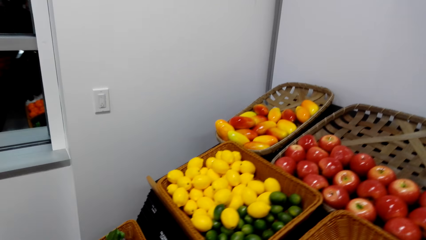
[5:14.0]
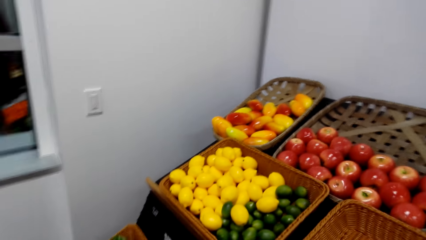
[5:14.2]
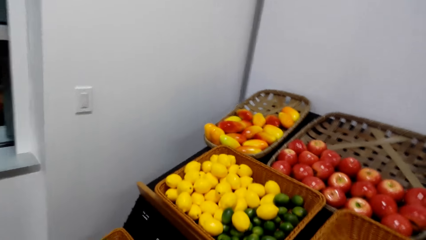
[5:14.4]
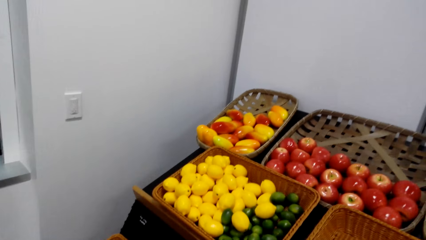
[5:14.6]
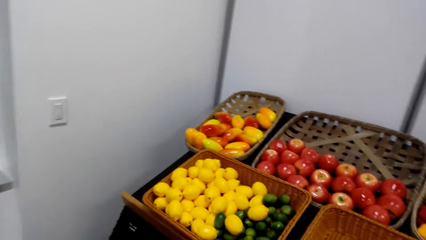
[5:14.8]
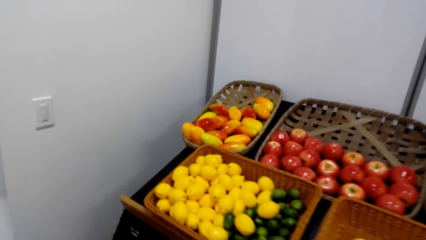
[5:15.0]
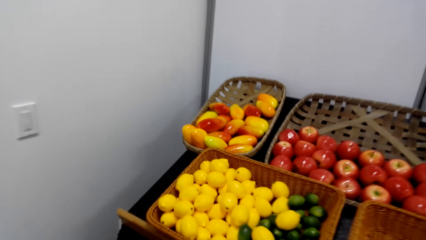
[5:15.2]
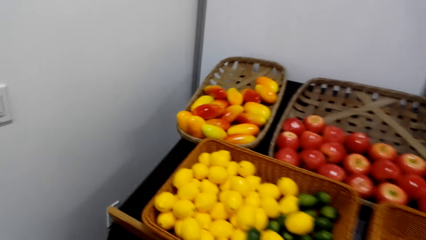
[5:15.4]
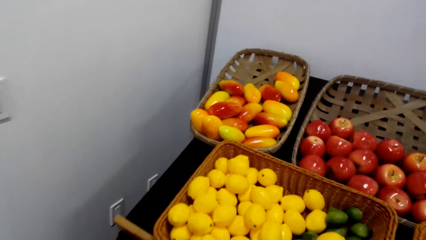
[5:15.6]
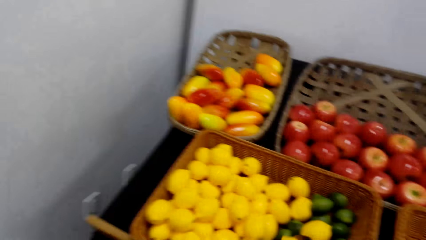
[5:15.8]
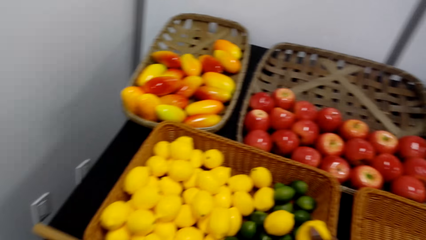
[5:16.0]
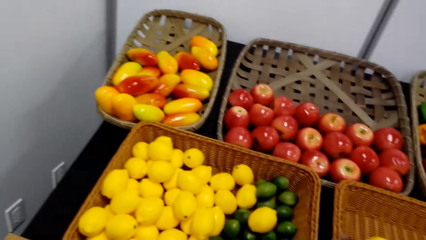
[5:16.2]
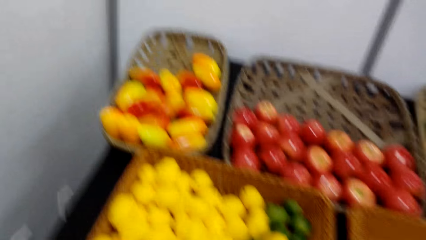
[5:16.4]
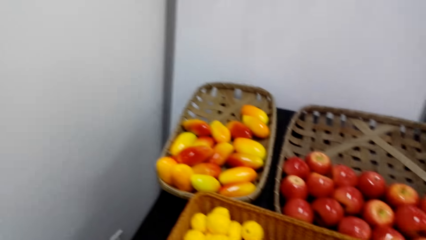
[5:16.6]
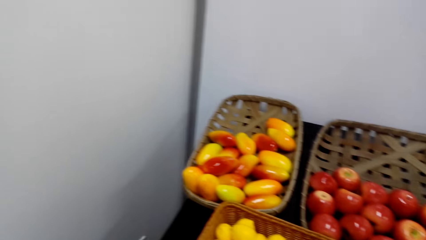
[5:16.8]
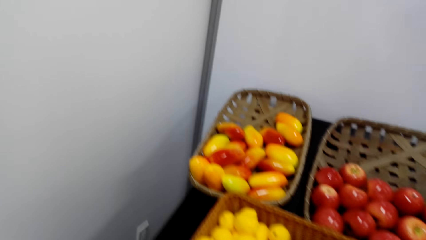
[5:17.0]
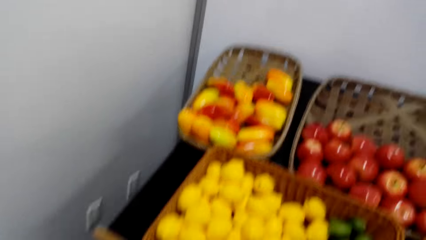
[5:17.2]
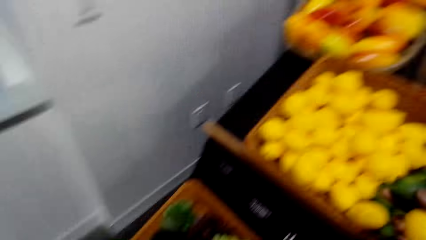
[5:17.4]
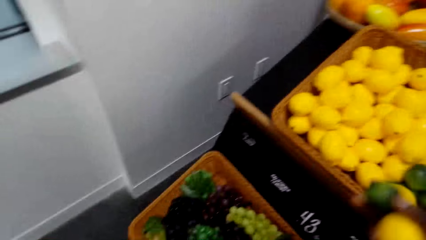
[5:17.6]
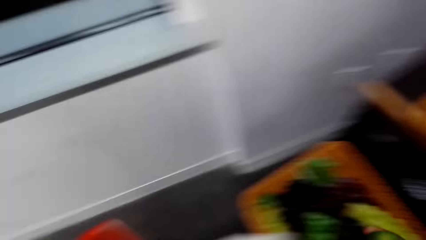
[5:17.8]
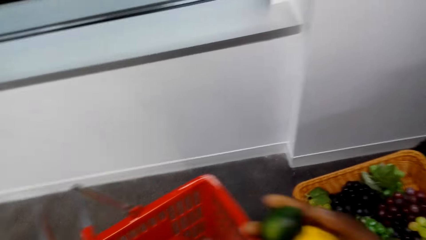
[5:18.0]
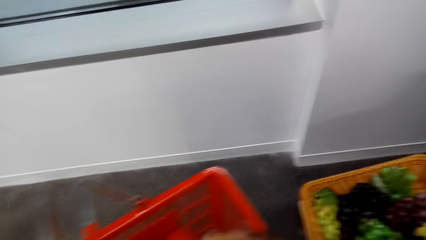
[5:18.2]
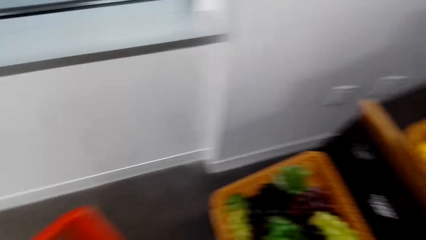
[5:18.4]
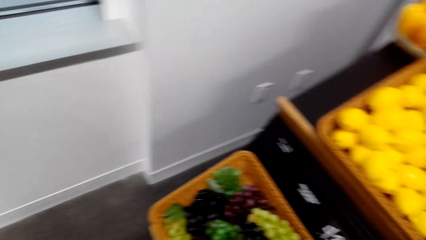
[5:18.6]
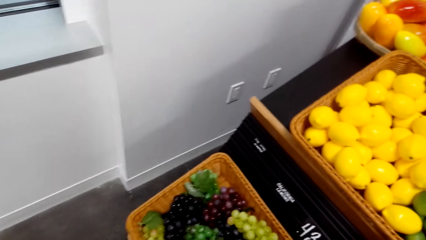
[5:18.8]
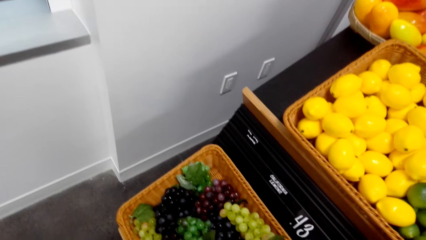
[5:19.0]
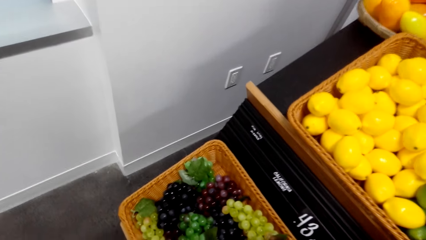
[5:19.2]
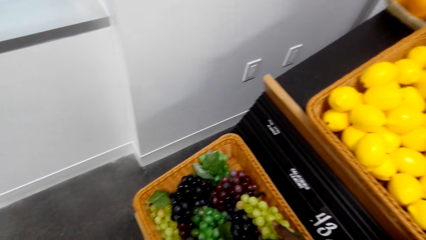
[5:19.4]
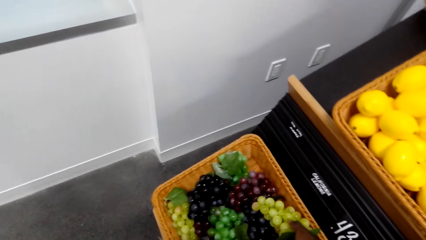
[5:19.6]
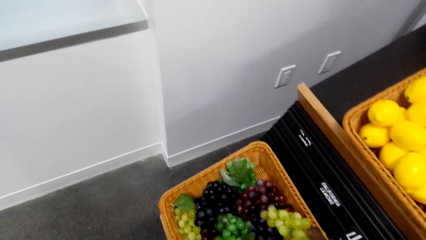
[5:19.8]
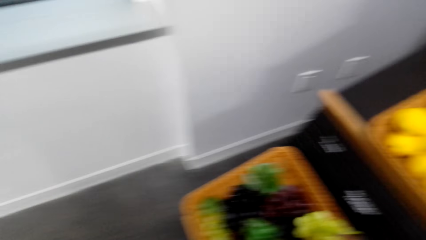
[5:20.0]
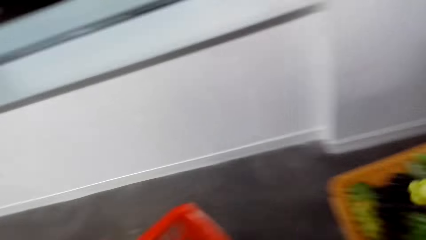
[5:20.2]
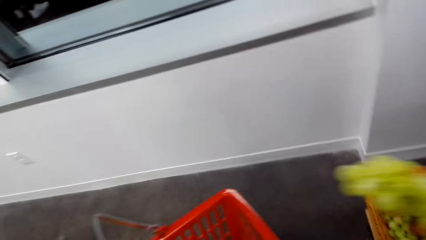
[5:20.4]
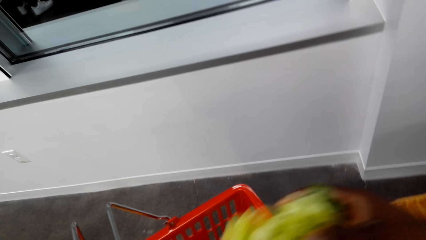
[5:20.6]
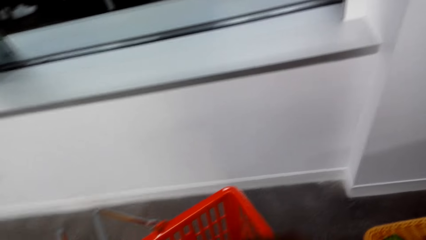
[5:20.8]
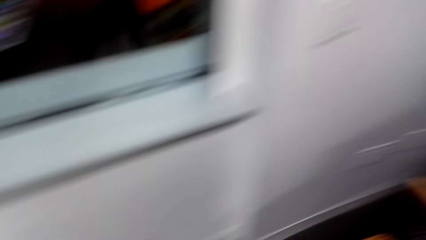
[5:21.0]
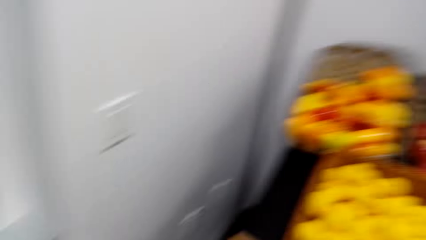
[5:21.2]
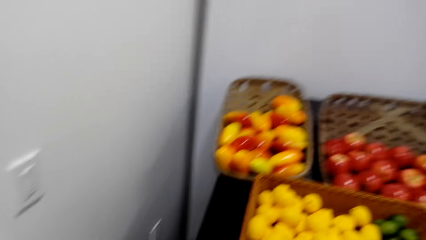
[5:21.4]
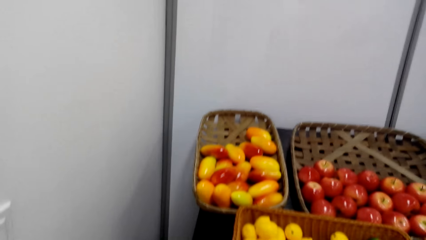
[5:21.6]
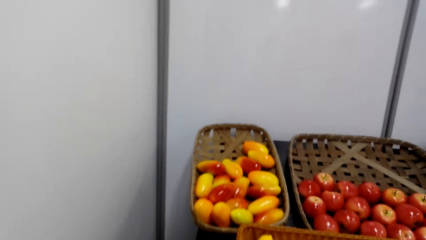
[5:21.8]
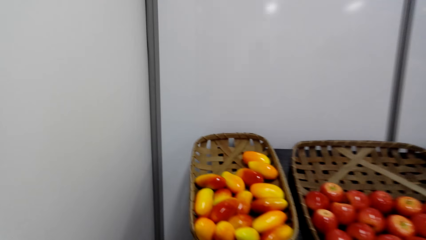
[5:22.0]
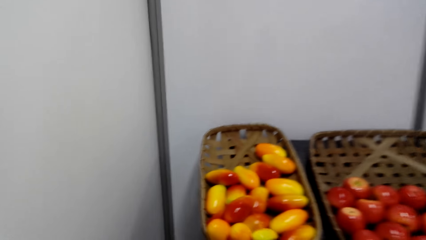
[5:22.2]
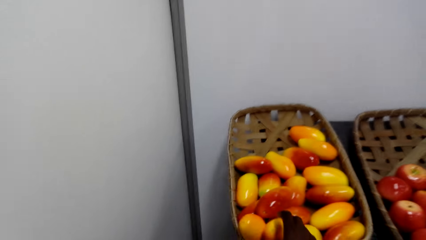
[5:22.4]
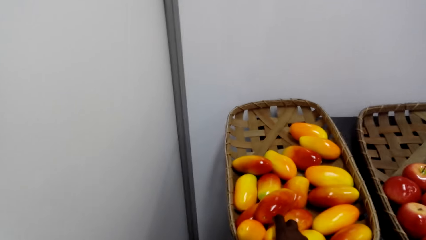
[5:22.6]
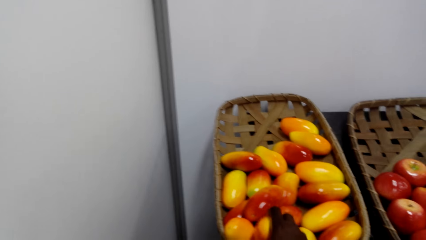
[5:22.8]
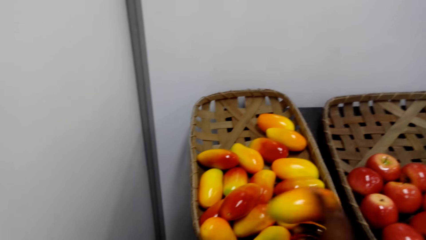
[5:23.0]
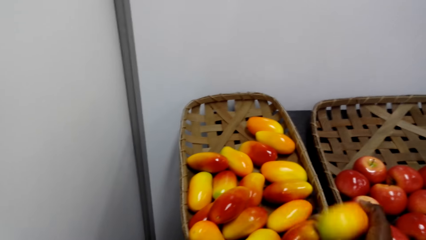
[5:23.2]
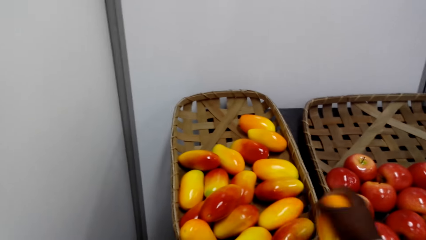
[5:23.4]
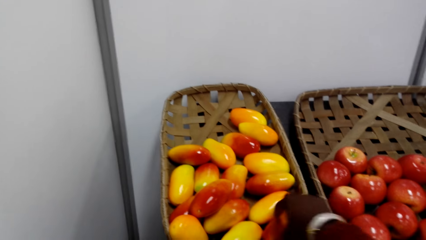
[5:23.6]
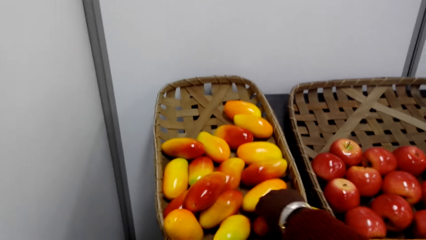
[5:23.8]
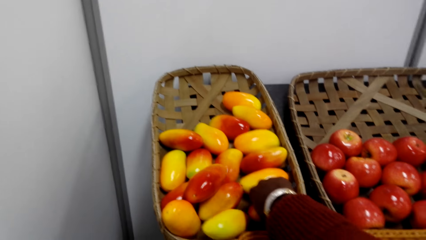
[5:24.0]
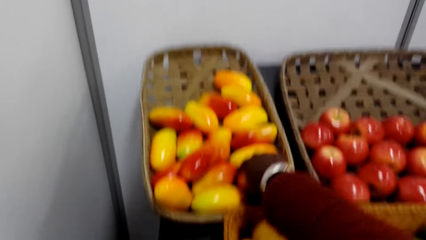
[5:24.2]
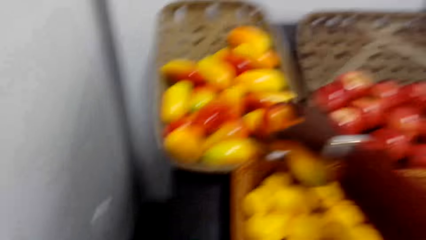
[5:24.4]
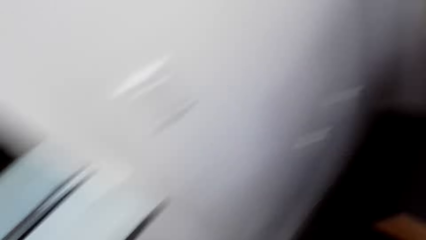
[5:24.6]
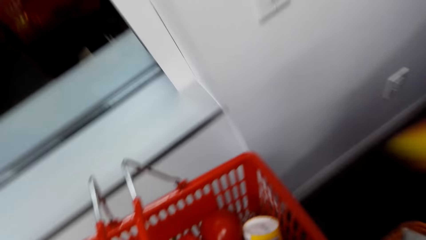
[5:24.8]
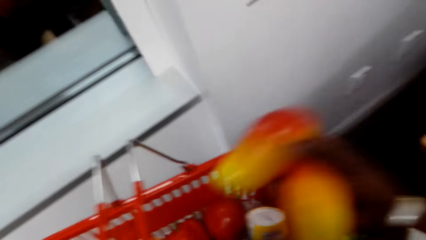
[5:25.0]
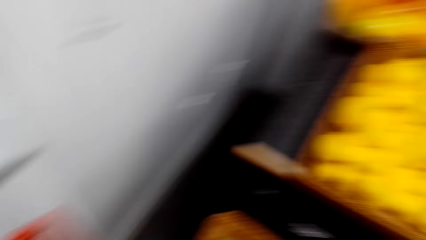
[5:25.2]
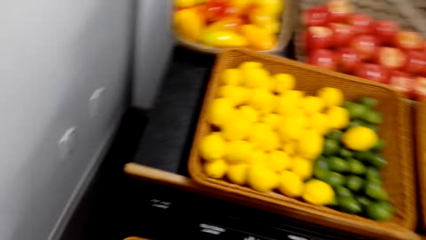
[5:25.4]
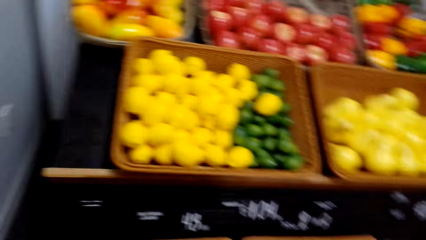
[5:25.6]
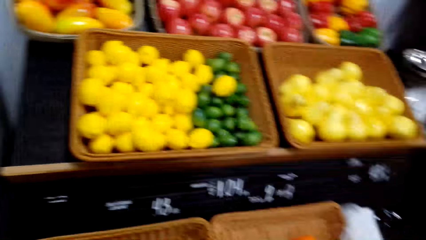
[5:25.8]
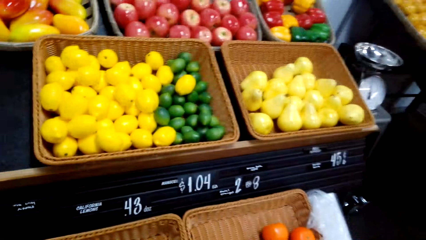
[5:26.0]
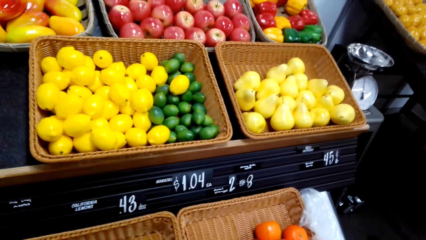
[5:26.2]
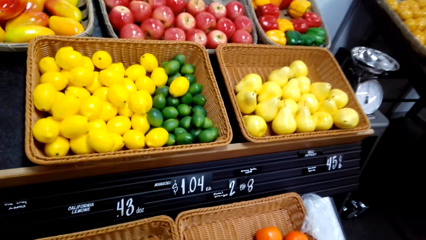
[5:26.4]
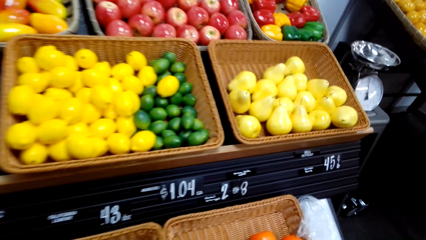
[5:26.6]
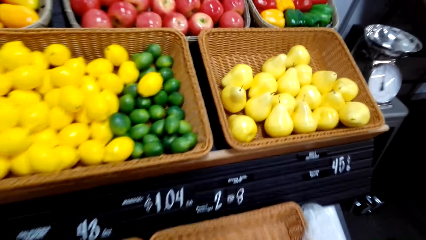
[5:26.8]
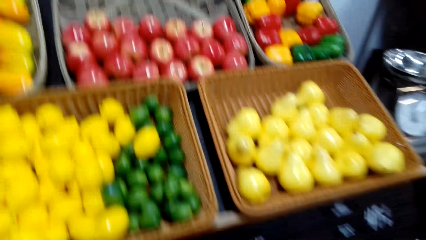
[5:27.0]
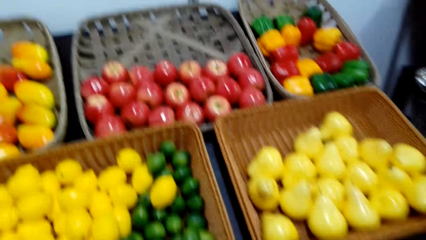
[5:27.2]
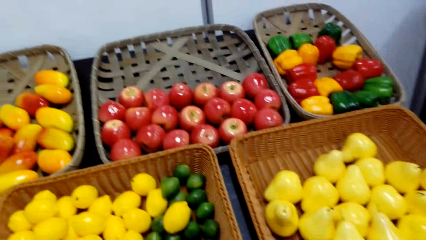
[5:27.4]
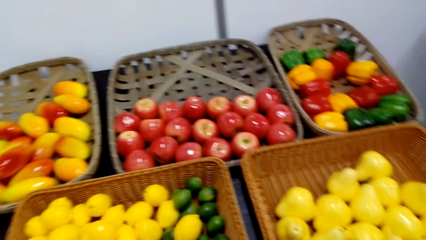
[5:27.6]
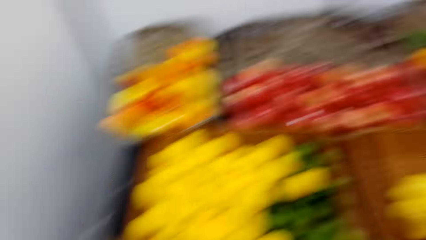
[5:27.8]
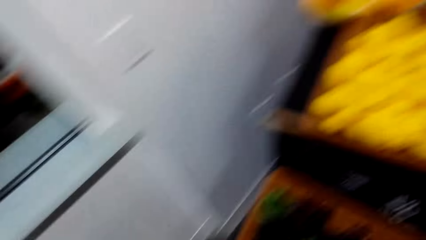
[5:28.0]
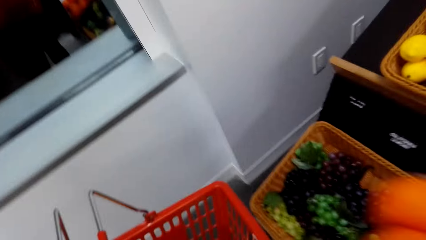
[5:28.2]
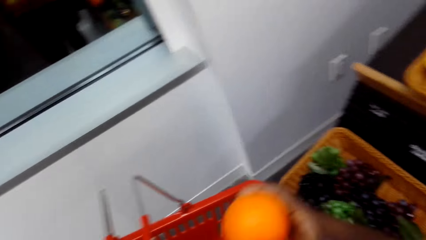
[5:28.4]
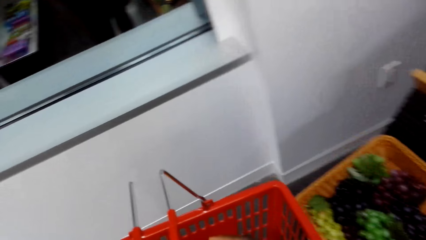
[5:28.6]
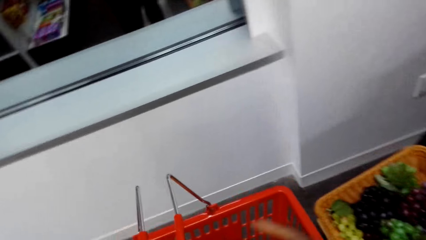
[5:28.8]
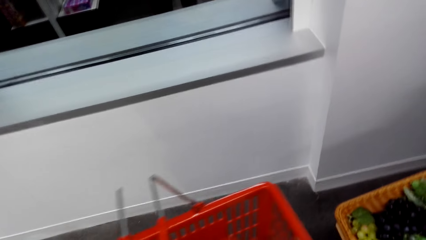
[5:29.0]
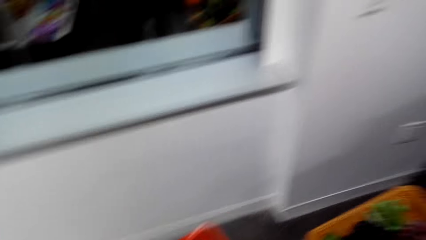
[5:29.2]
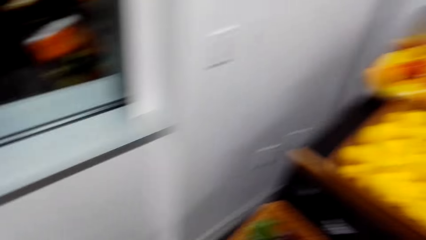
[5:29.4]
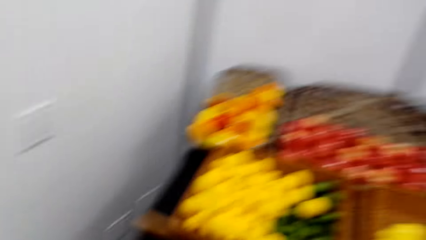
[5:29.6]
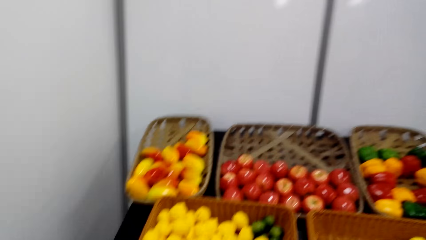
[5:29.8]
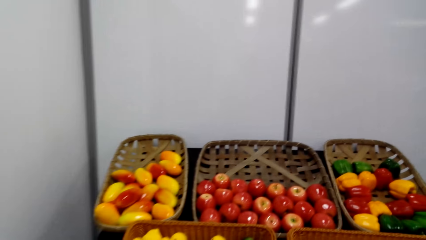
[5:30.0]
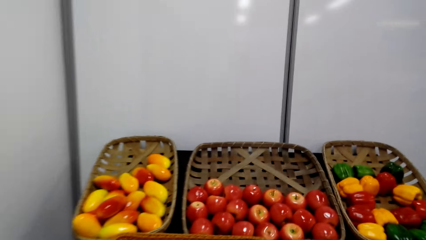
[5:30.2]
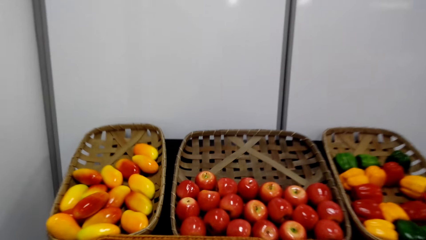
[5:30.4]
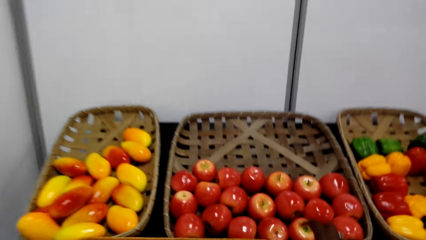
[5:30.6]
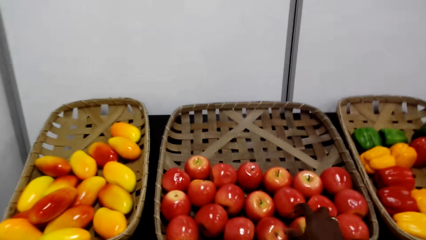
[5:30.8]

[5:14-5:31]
The camera wearer walks around. They touch something and take the lemon from the tray. They look around and put the lemon on the tray. They look around. They pick up a bunch of grapes from the tray and put the grapes on the bucket. They look around. They pick a tomato and lift the tomato. They take the mangoes from the tray. They touch the tomato, lift the tomato, and put the tomato on the bucket. They put the mangoes in the tray. They look around. They put the oranges in the tray. They look around.
